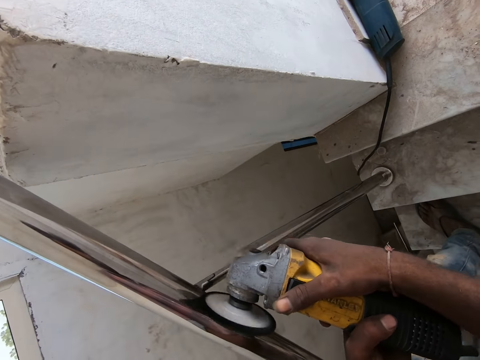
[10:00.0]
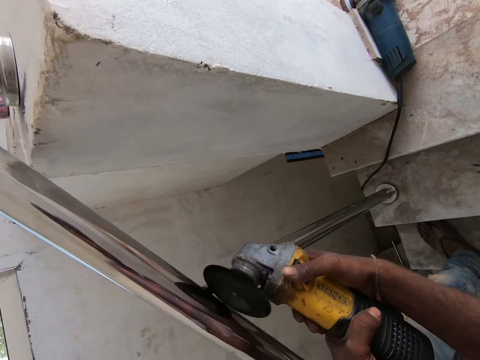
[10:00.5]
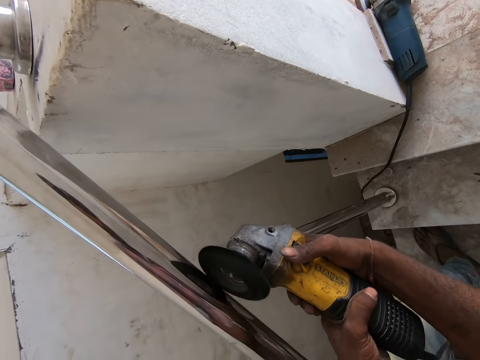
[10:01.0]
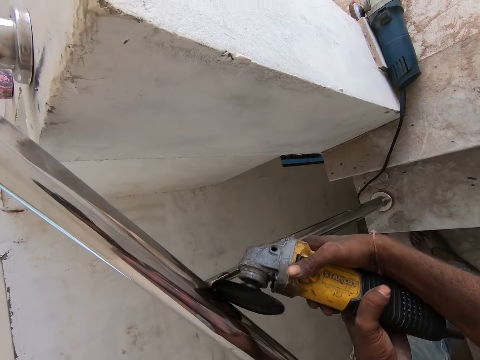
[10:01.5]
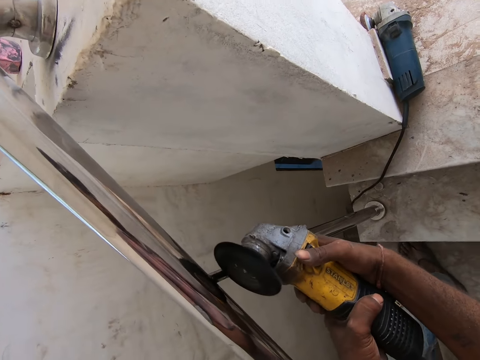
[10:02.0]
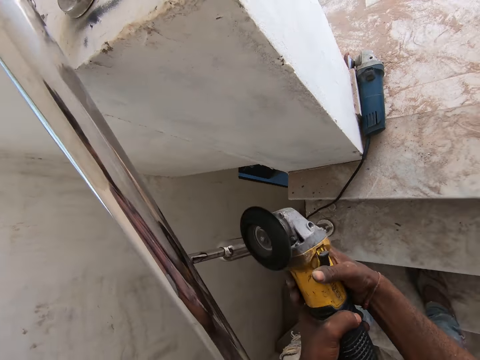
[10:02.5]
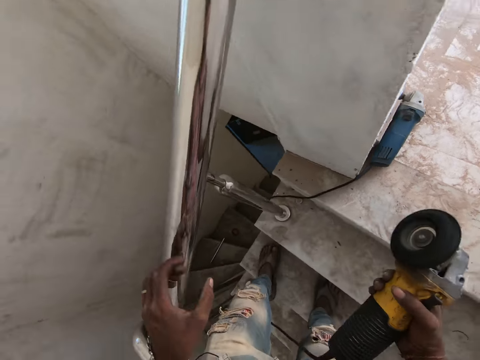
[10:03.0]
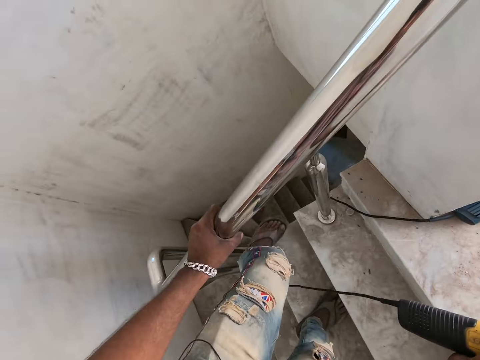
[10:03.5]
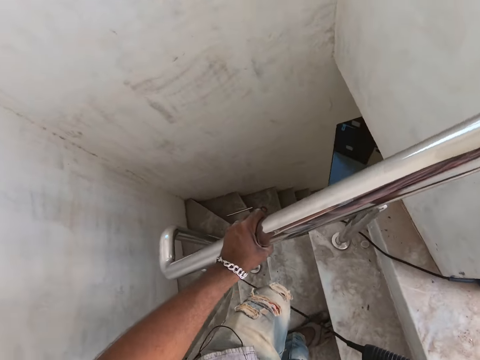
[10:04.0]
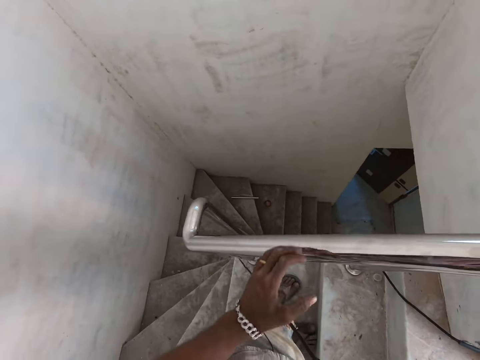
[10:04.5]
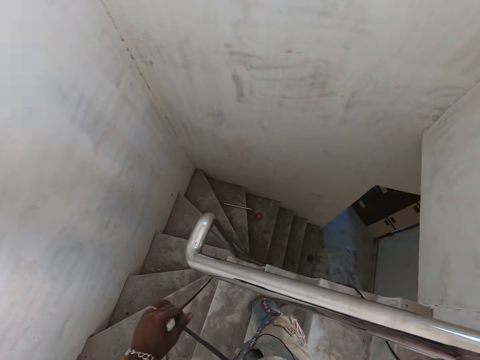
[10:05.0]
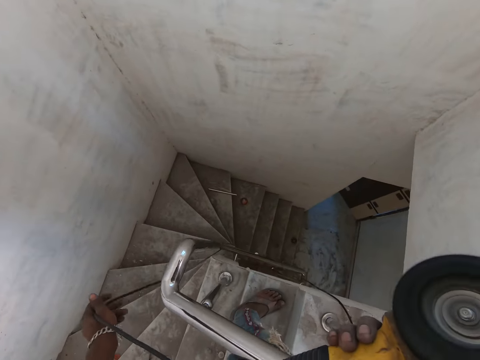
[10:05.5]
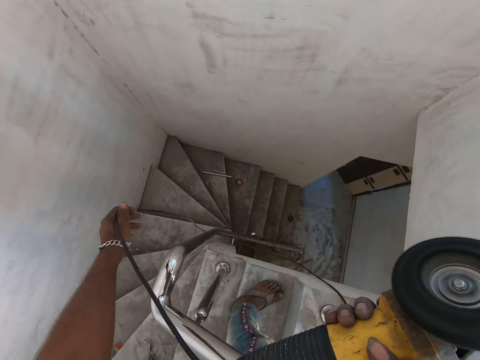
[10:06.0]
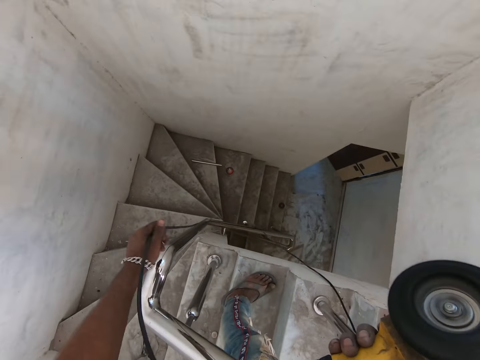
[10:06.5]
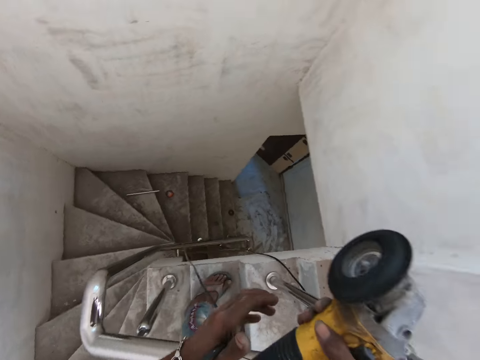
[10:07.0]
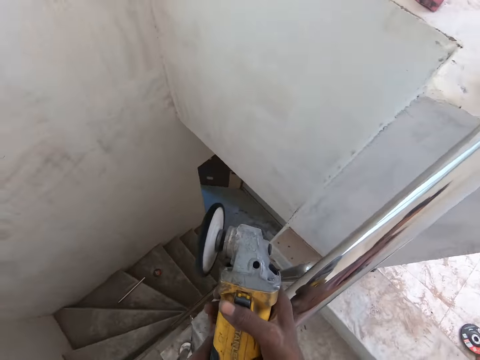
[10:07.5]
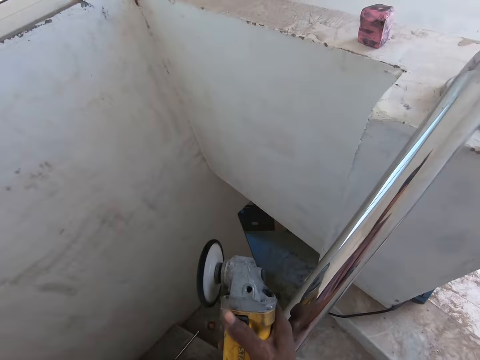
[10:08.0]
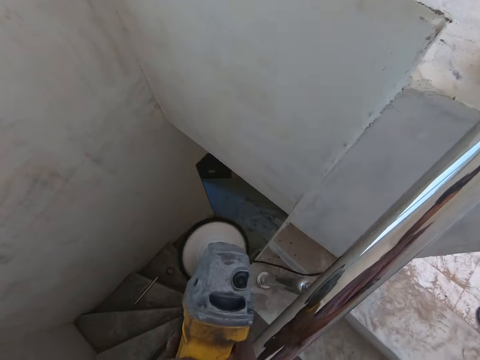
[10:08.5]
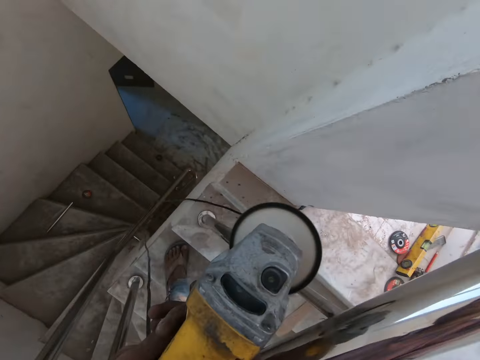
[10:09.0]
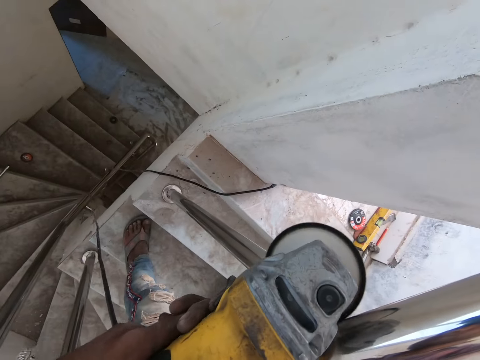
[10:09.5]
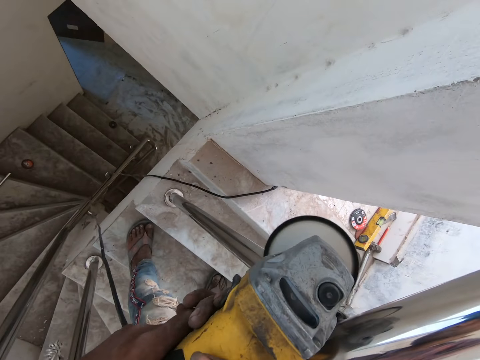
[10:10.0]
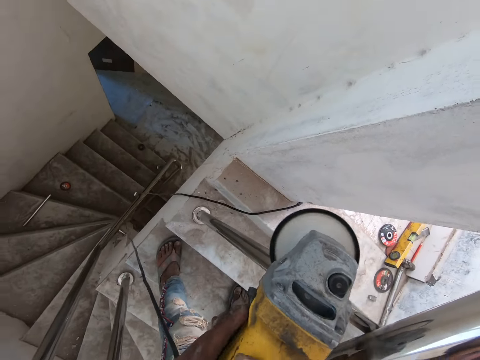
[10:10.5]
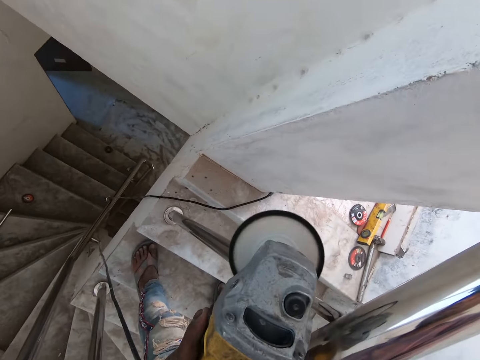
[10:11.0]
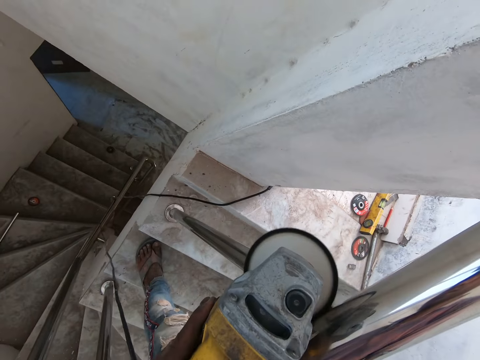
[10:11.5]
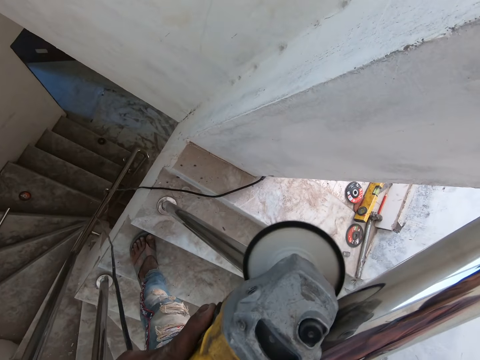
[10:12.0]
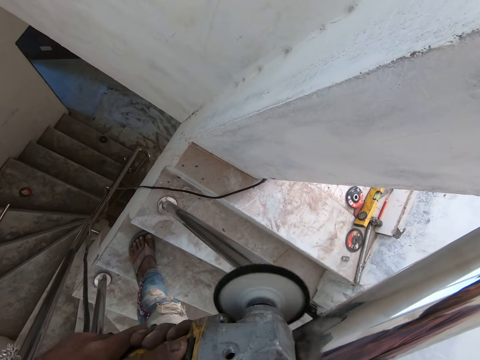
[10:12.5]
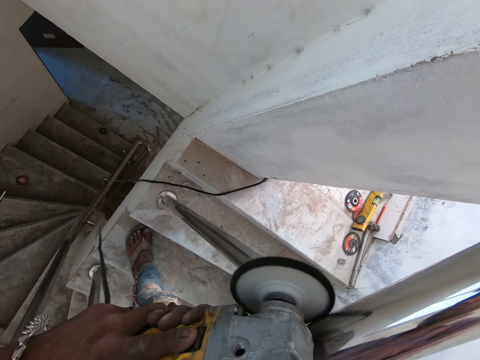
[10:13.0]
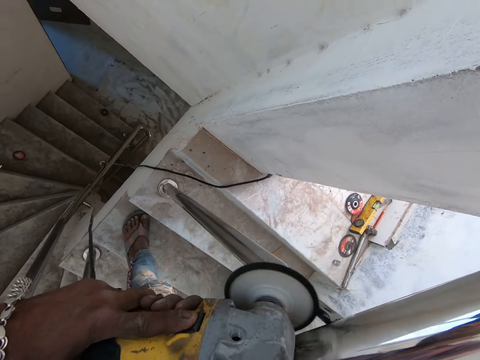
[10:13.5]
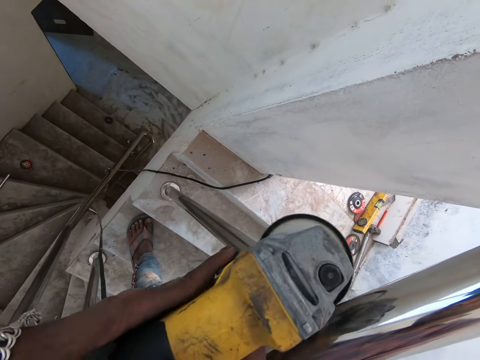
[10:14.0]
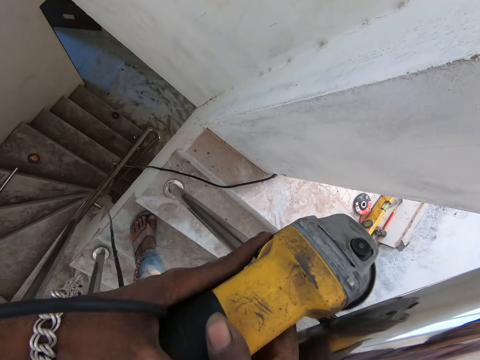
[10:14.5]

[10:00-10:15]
The camera wearer holds the railing on the staircase with his left hand. He moves the power cable of the sander with his left hand. He holds the sander with his hands. He polishes the rail on the staircase with the sander in his hands.

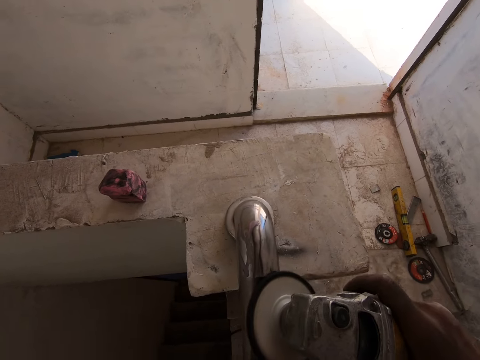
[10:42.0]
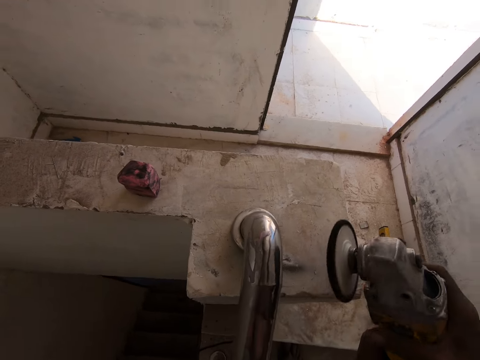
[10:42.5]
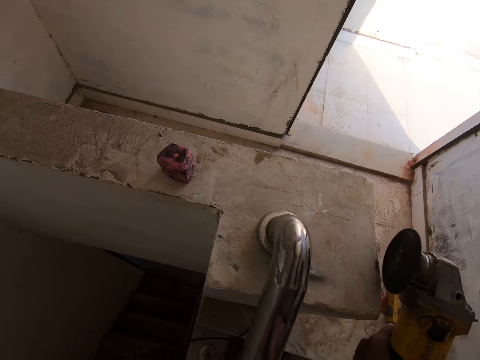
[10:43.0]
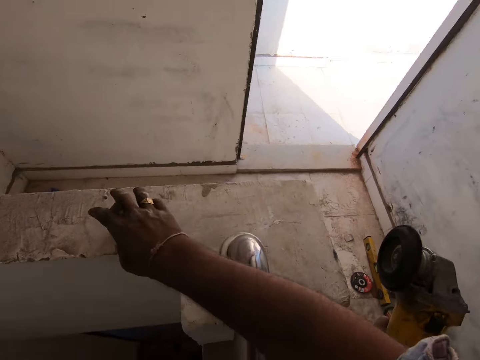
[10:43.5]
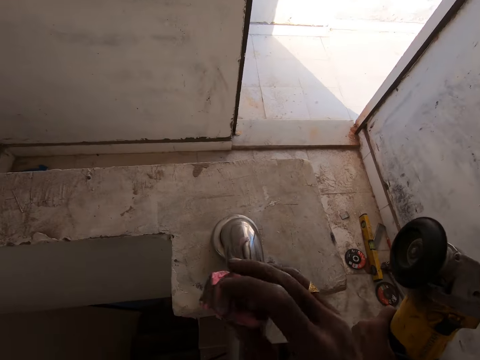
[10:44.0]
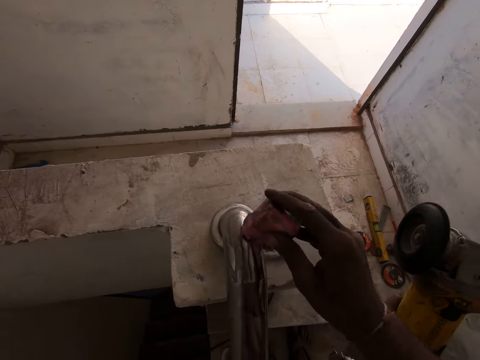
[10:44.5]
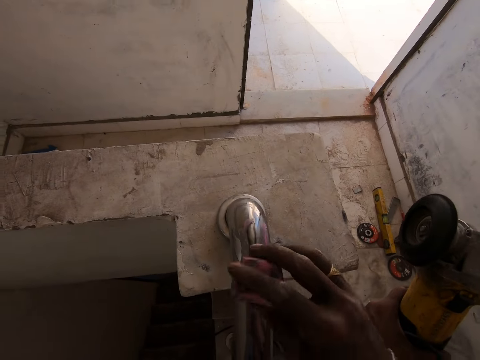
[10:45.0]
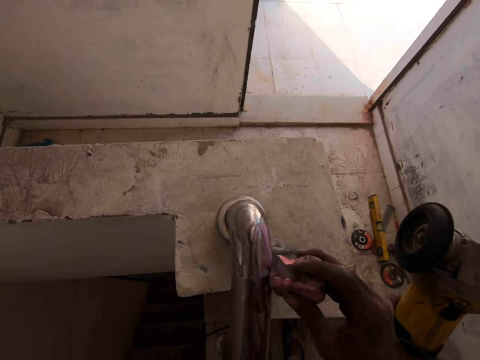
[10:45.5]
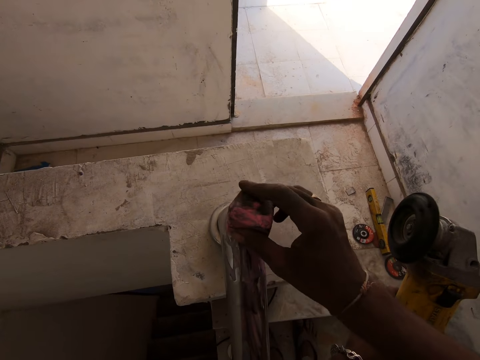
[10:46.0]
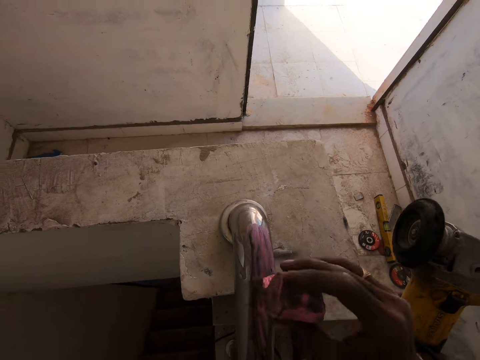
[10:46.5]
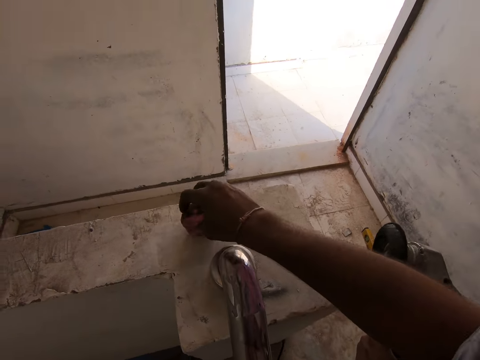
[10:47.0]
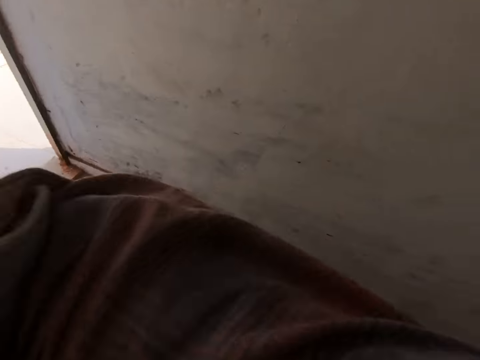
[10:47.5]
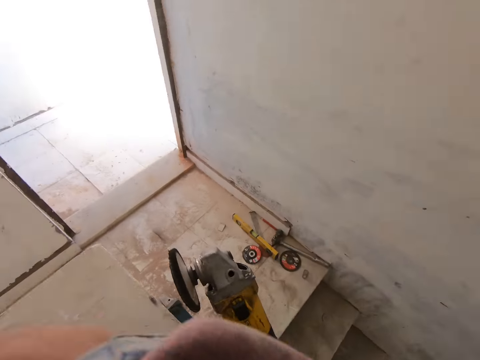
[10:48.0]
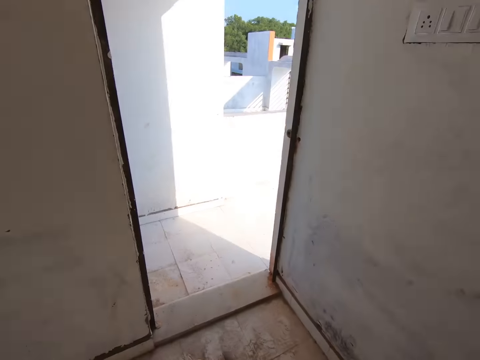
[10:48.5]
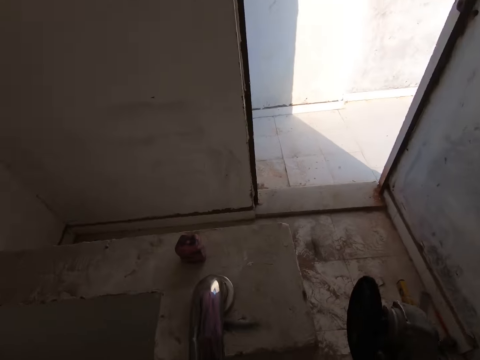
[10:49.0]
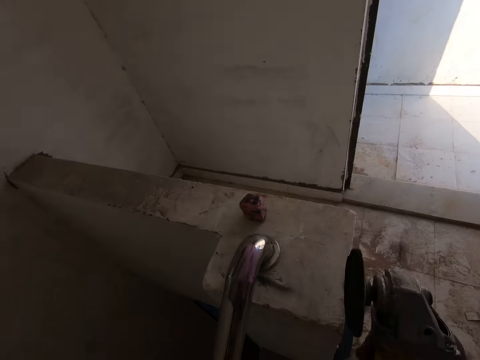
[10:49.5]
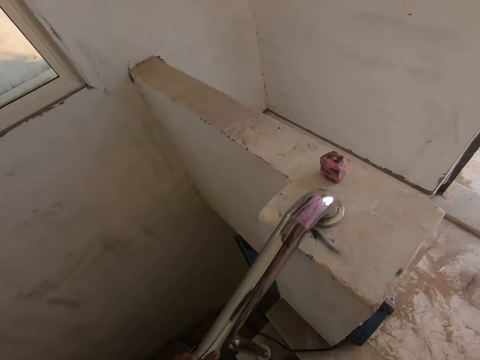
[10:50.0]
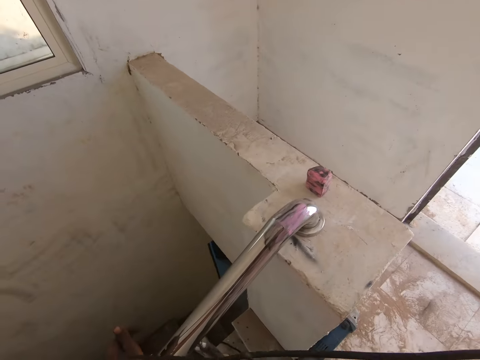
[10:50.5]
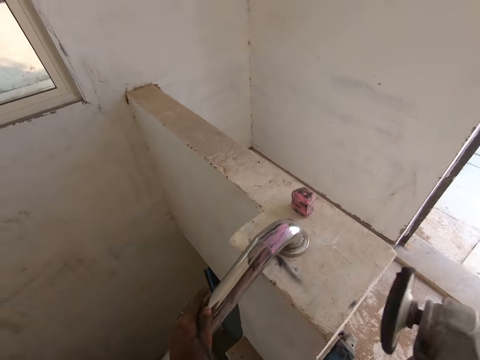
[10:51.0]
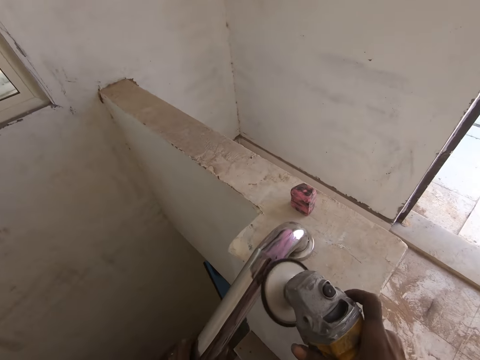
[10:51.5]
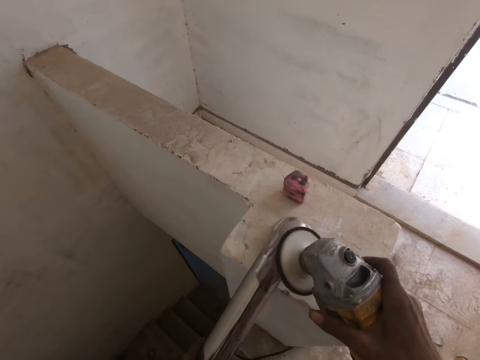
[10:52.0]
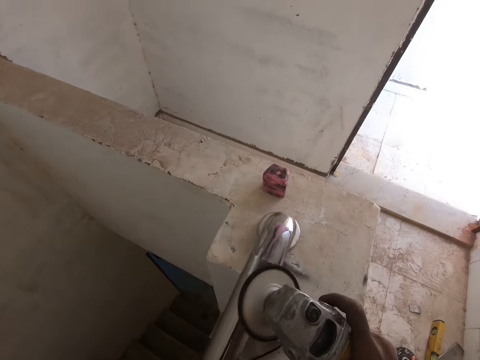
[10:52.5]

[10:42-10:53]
The camera wearer picks the polisher pad from the wall with his right hand. He polishes the rail on the staircase with the polisher pad in his right hand. He places the polisher pad on the wall with his right hand. He polishes the rail on the staircase with the sander in his right hand.
